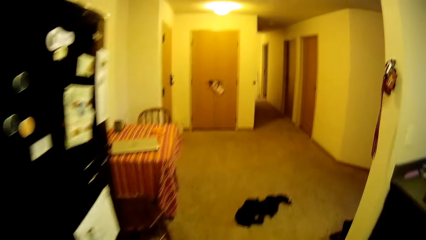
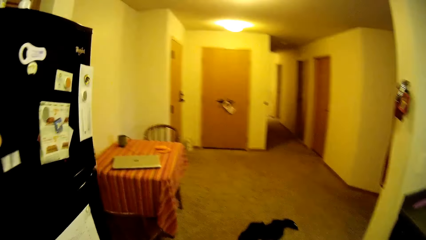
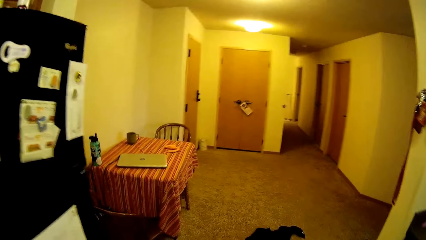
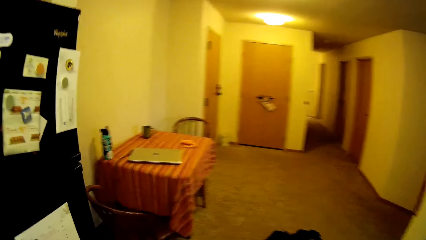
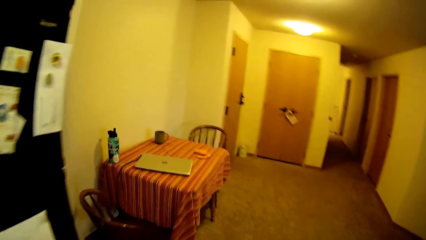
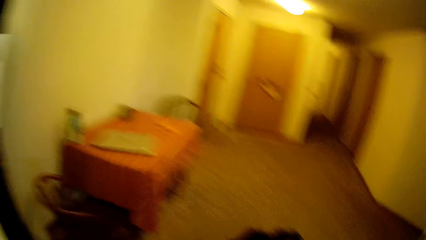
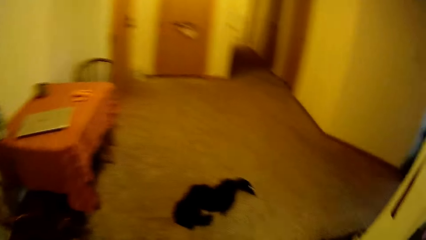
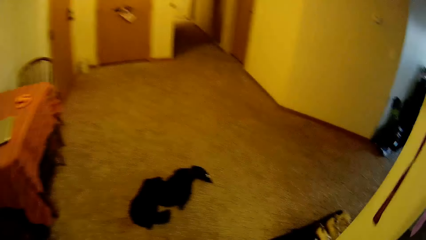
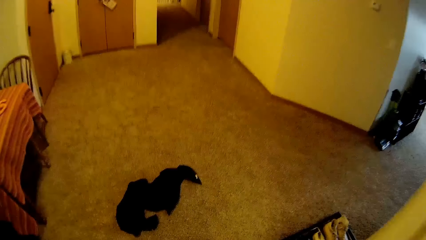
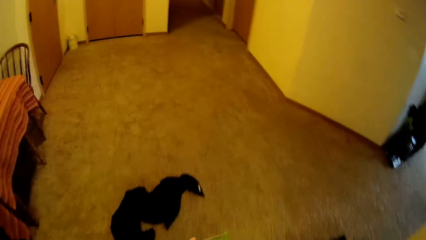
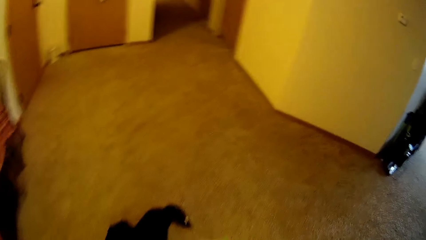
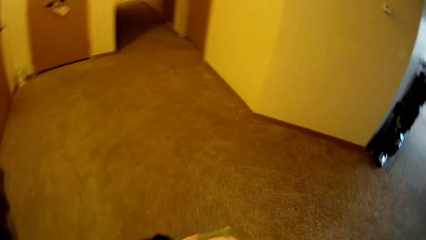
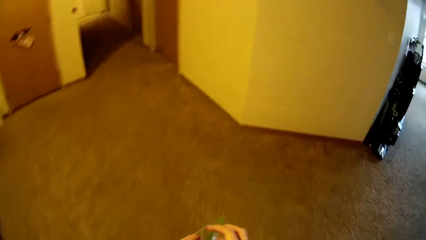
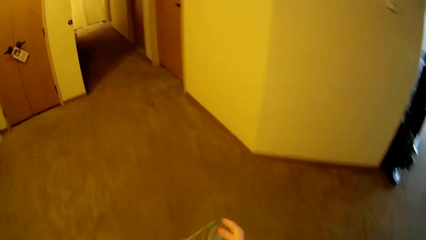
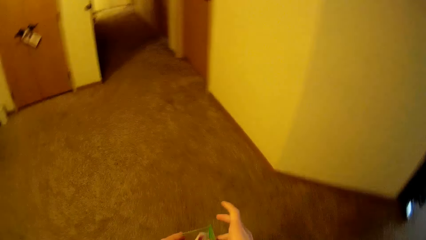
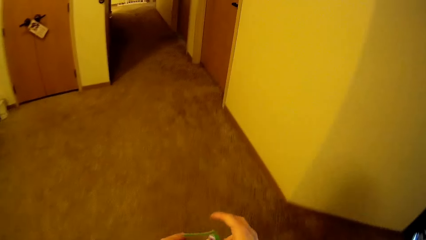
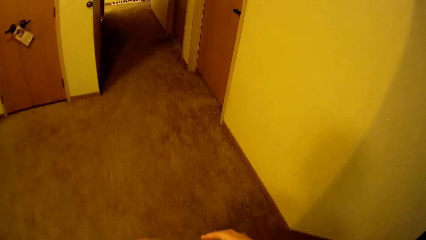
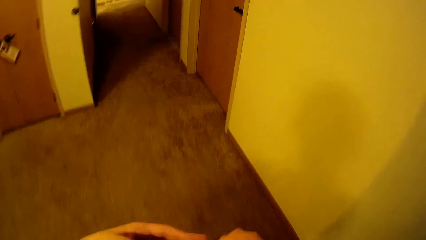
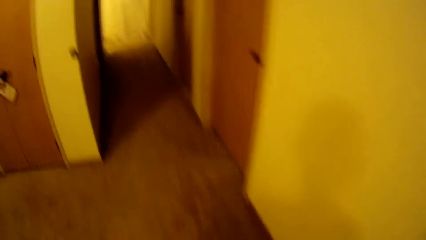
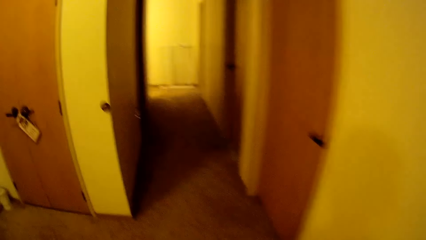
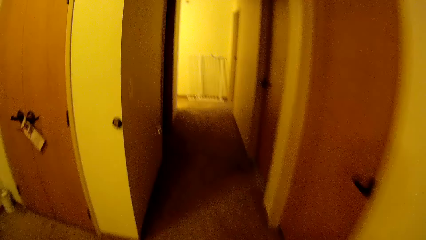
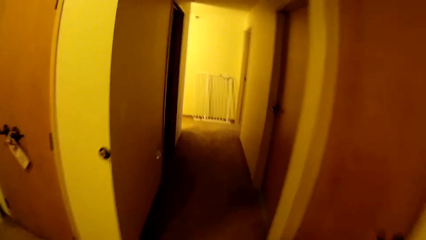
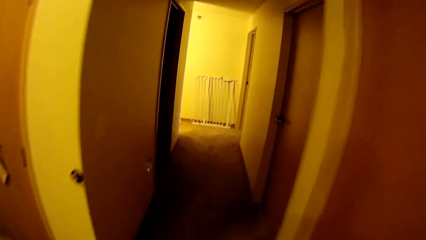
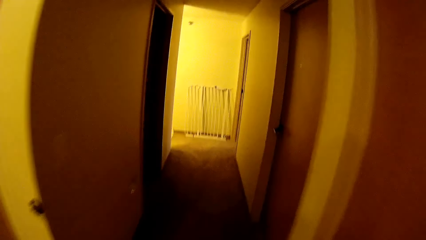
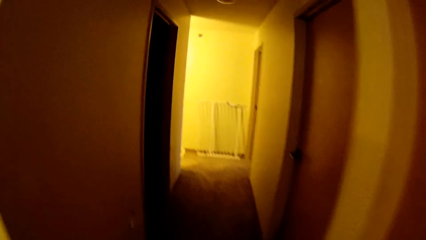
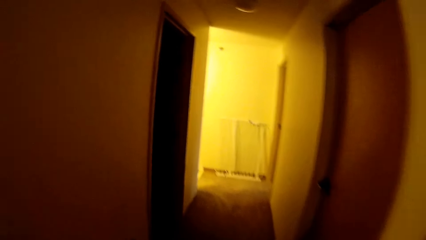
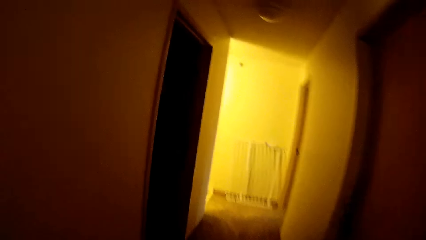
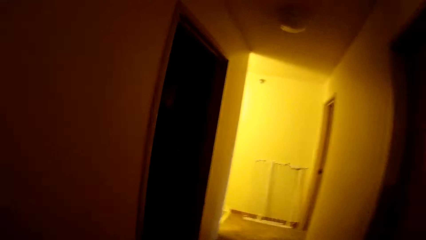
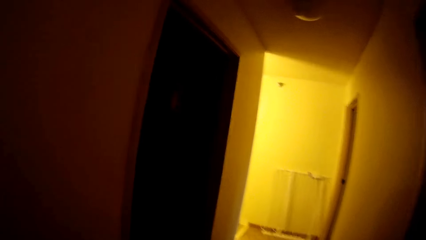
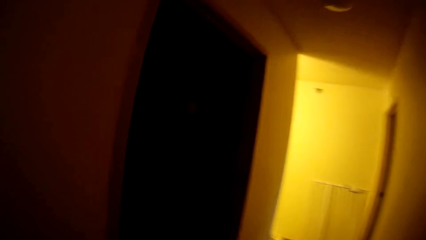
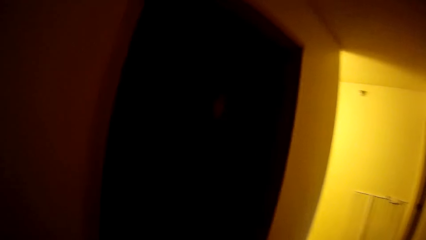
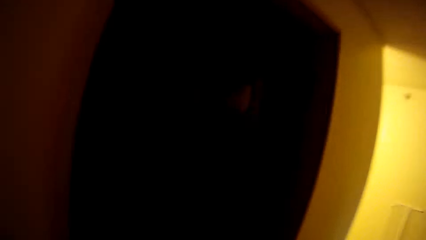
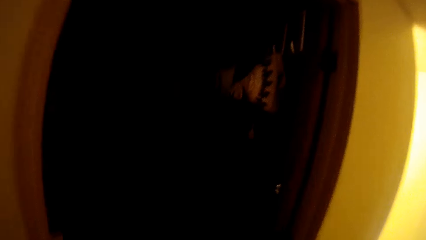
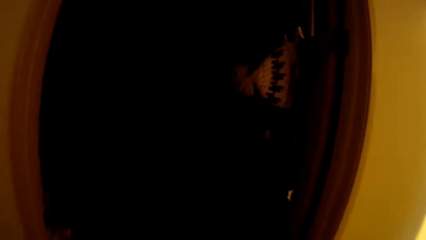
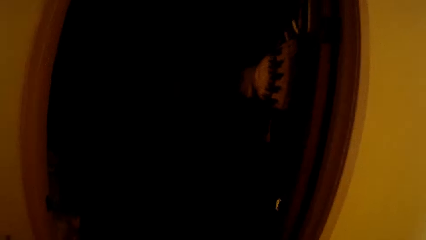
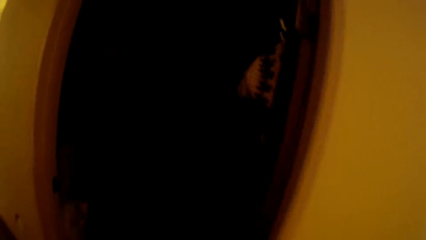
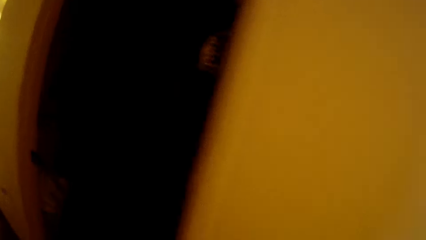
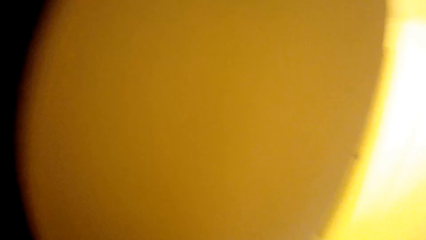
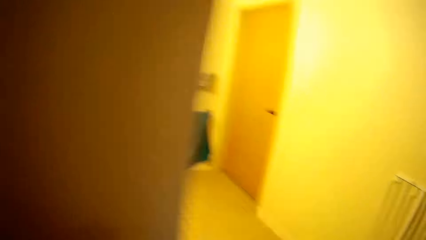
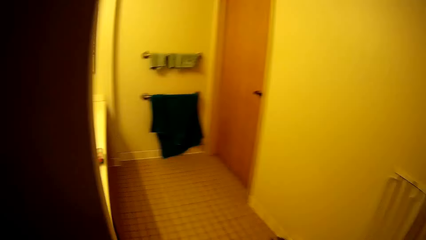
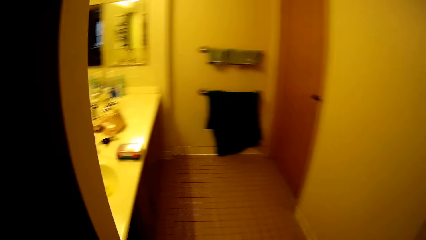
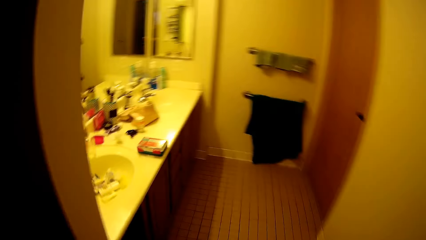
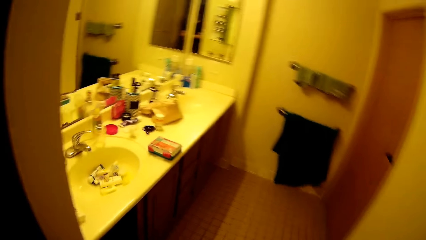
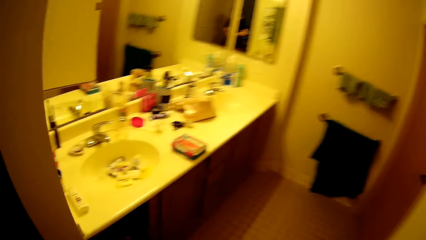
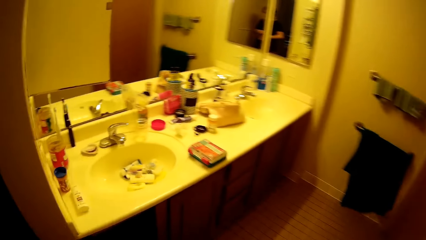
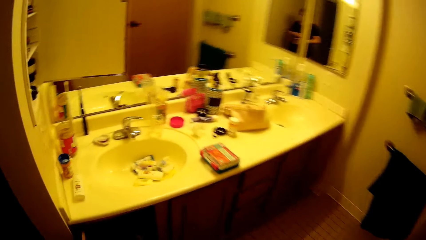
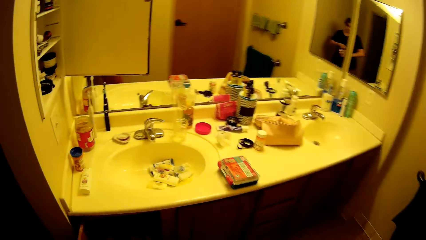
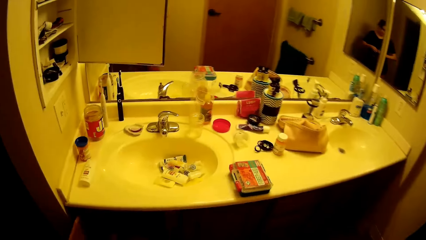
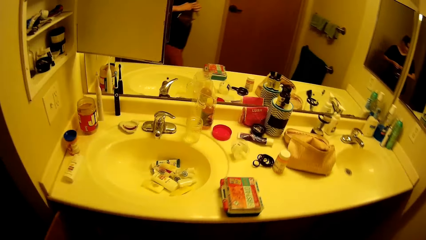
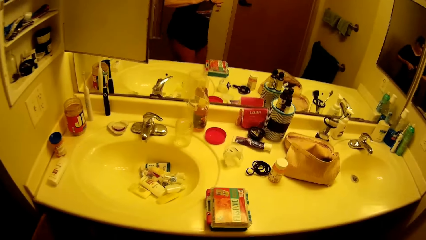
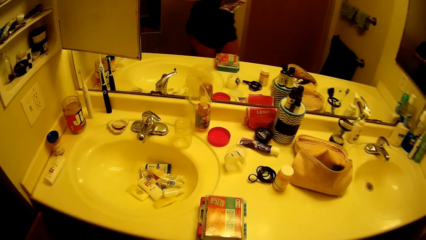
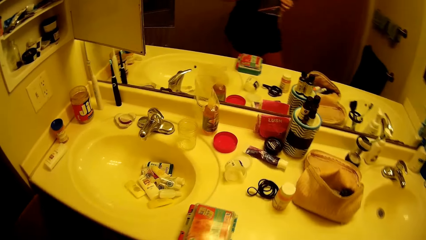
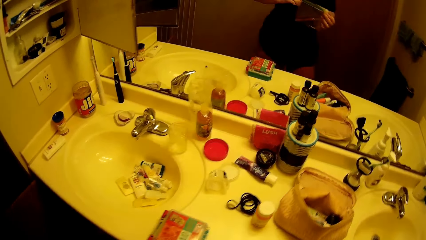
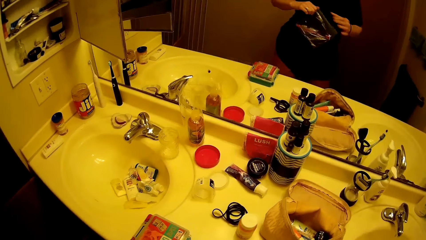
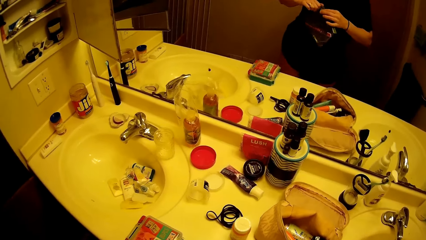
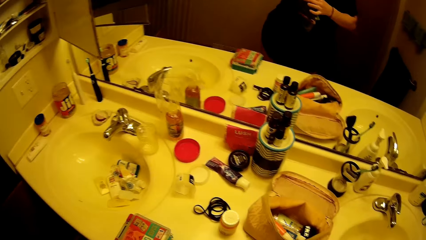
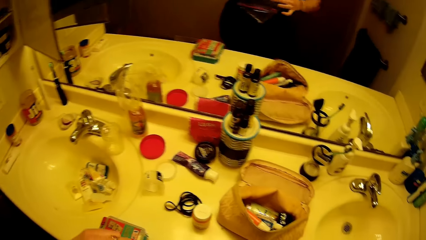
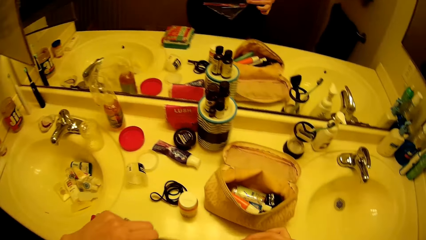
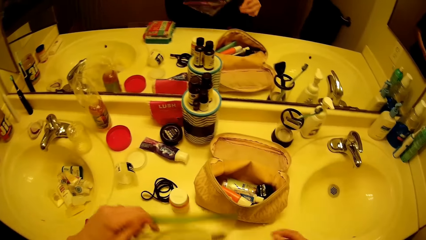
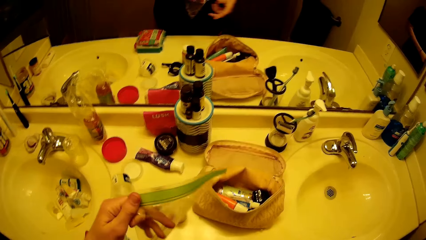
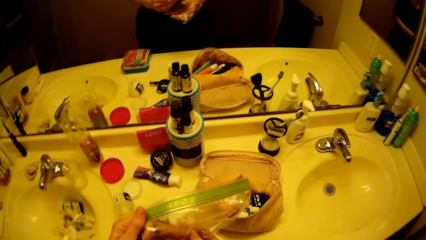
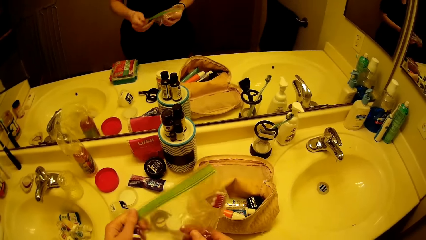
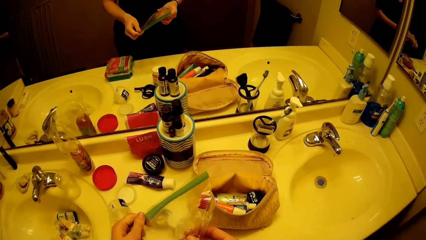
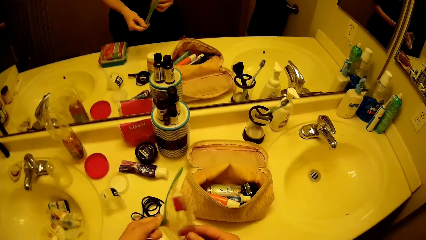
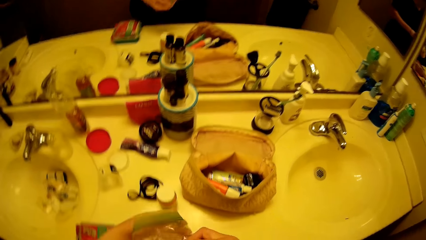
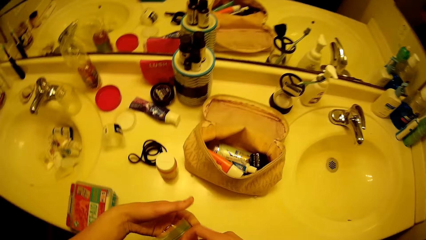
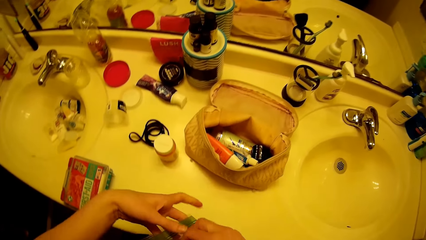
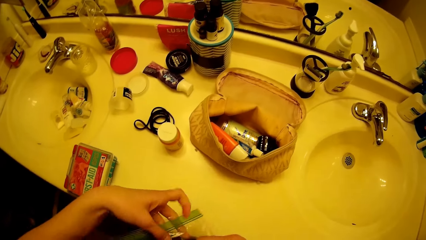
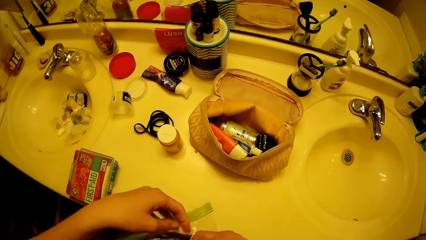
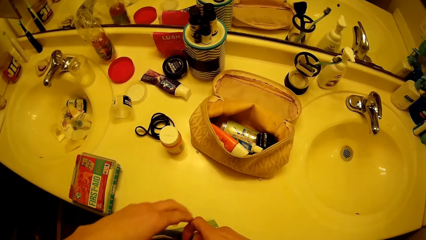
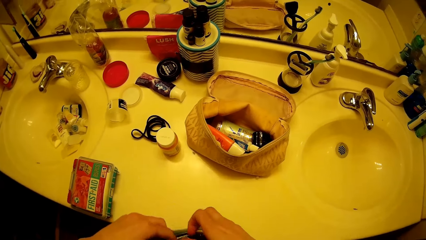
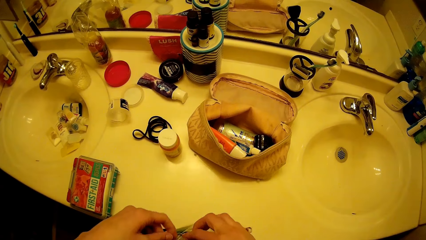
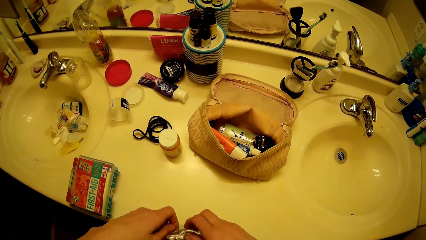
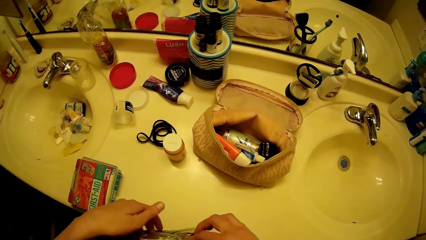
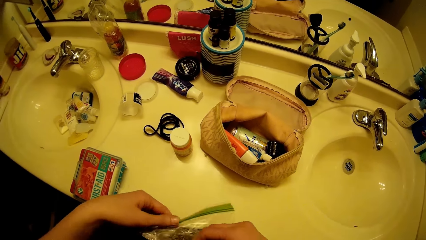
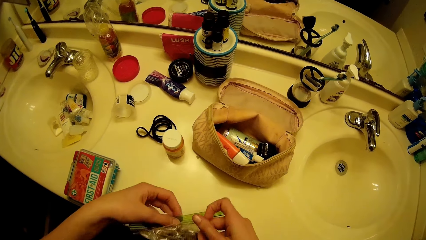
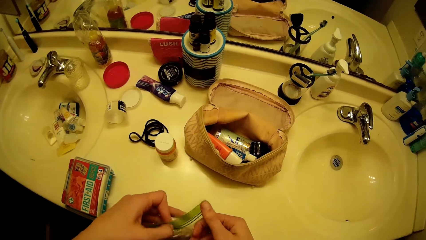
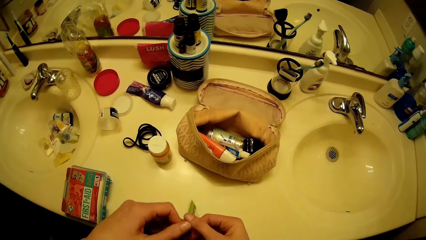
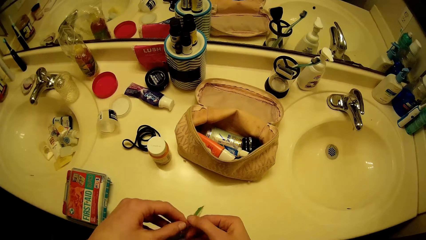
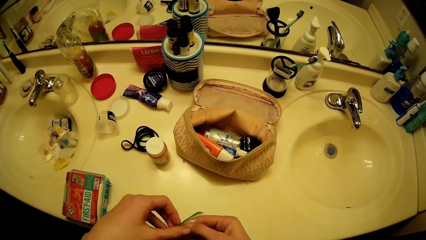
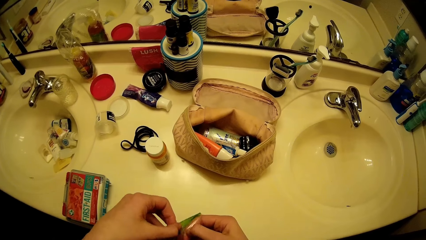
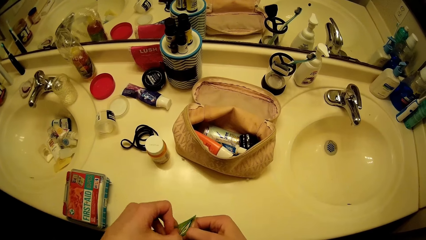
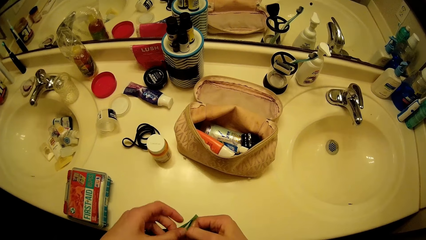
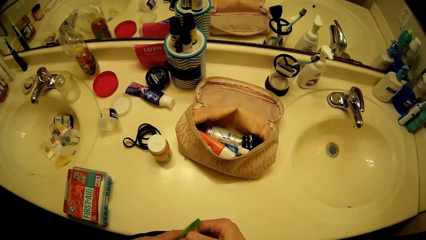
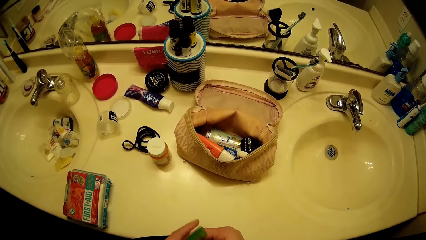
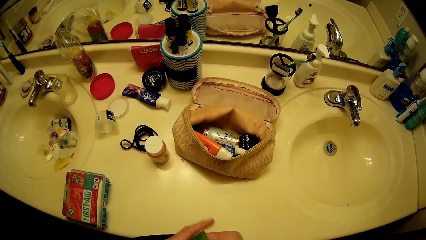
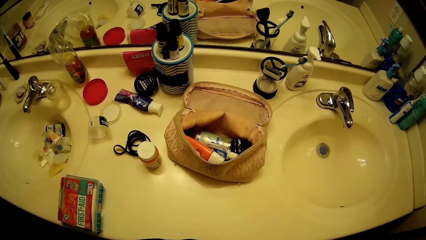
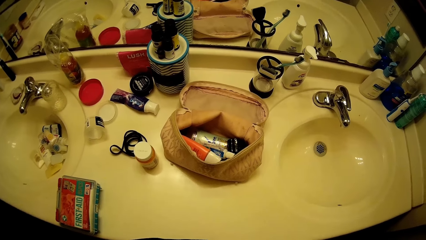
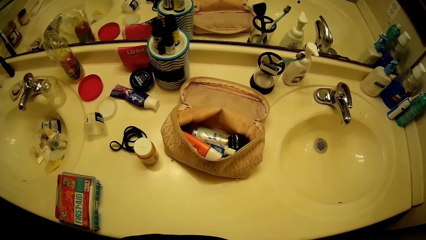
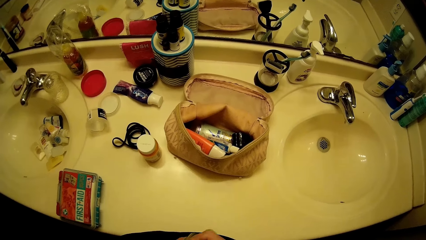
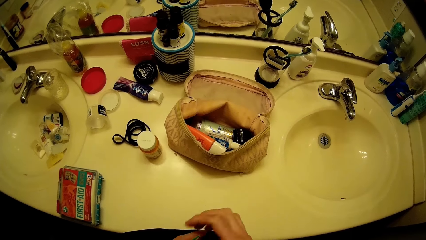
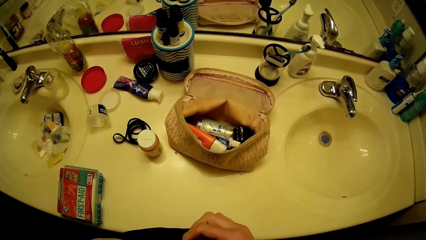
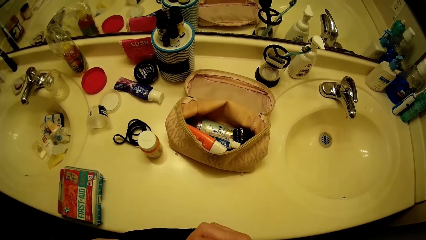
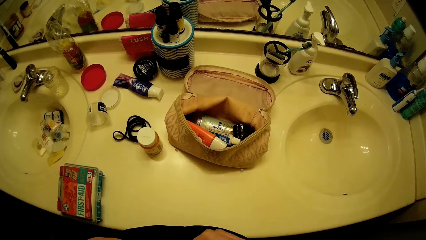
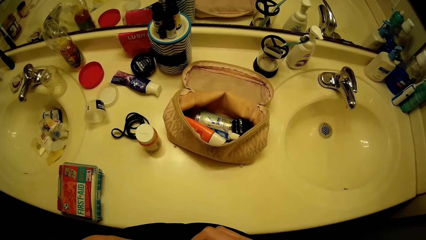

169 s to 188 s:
The camera wearer looks around the room. They walk to the bathroom. They wrap a tooth brush. They open a zip bag.
